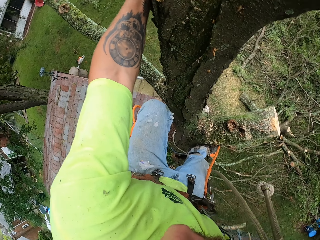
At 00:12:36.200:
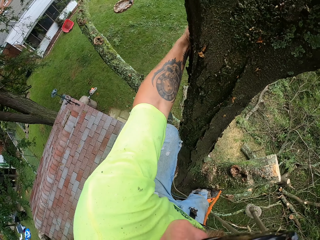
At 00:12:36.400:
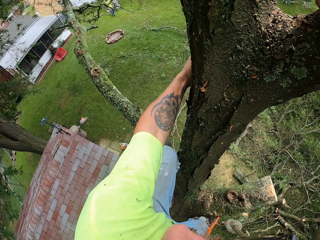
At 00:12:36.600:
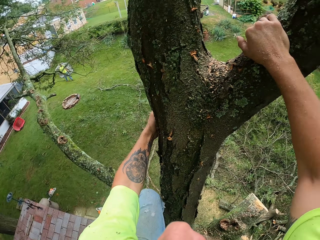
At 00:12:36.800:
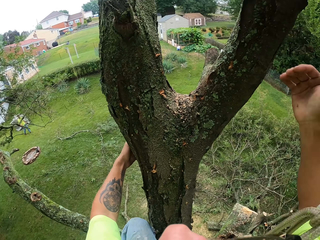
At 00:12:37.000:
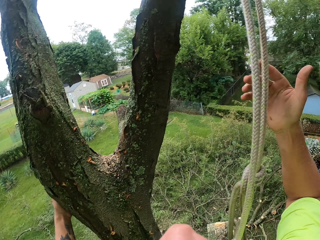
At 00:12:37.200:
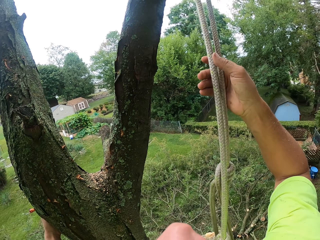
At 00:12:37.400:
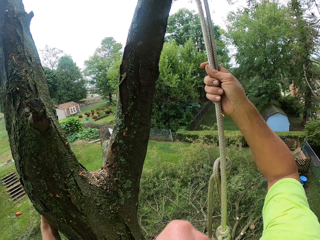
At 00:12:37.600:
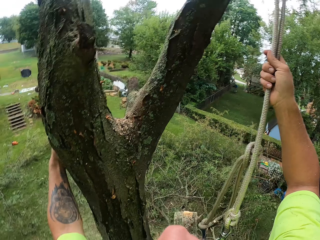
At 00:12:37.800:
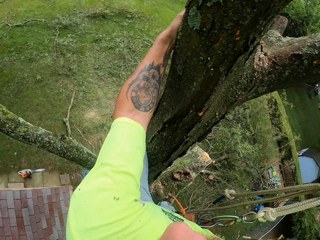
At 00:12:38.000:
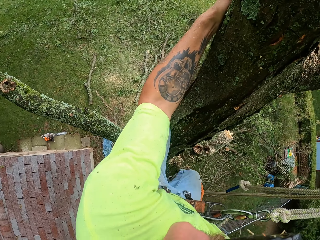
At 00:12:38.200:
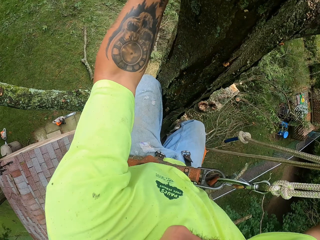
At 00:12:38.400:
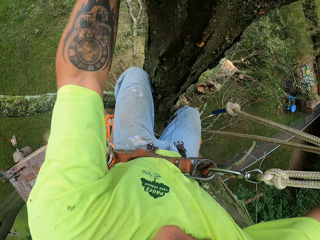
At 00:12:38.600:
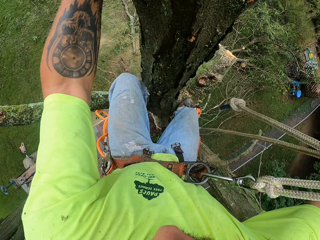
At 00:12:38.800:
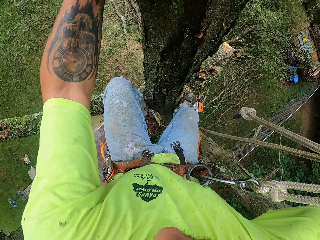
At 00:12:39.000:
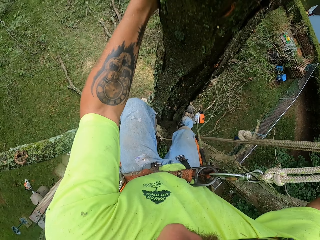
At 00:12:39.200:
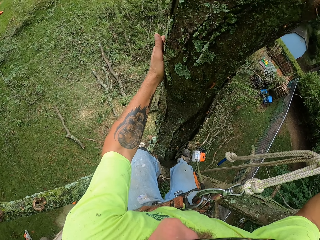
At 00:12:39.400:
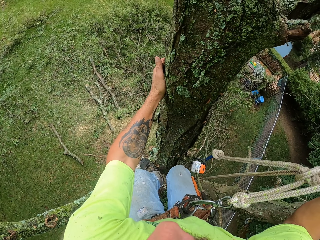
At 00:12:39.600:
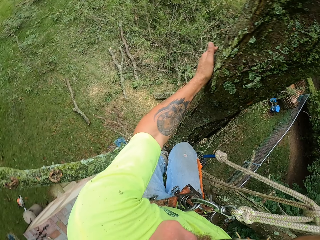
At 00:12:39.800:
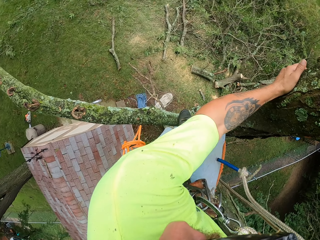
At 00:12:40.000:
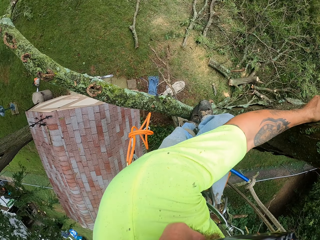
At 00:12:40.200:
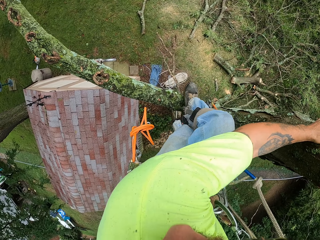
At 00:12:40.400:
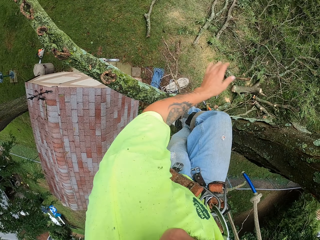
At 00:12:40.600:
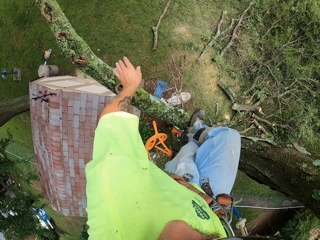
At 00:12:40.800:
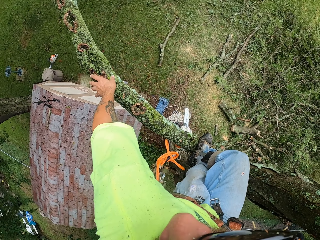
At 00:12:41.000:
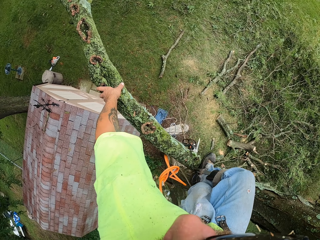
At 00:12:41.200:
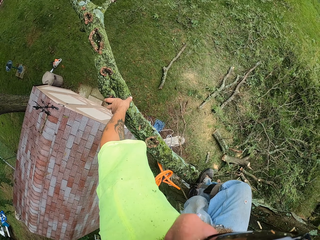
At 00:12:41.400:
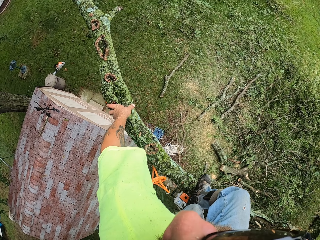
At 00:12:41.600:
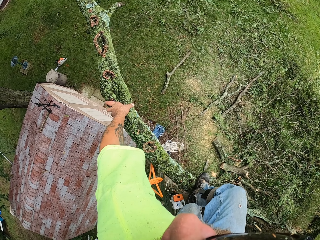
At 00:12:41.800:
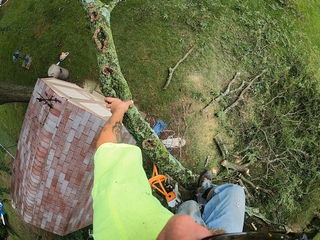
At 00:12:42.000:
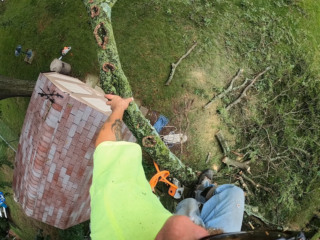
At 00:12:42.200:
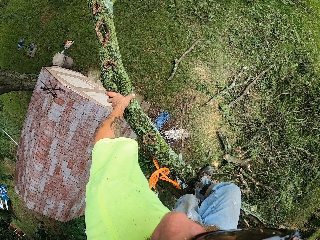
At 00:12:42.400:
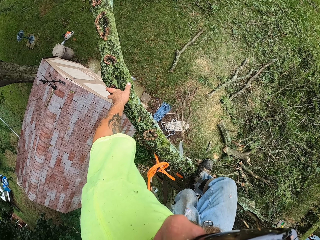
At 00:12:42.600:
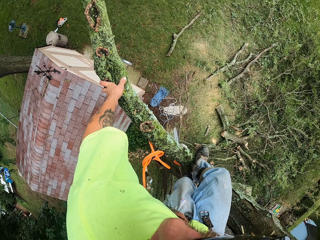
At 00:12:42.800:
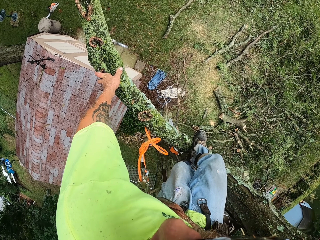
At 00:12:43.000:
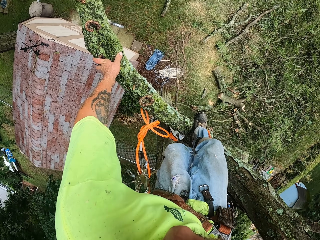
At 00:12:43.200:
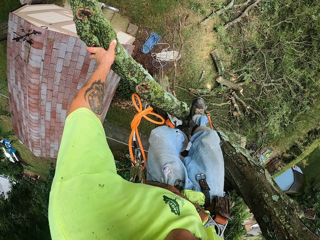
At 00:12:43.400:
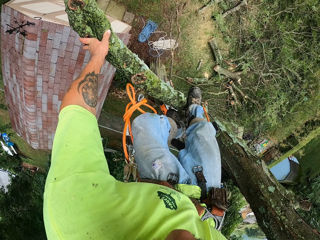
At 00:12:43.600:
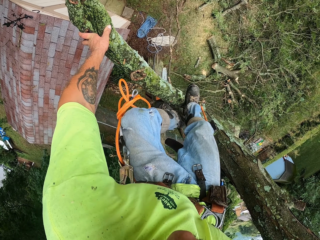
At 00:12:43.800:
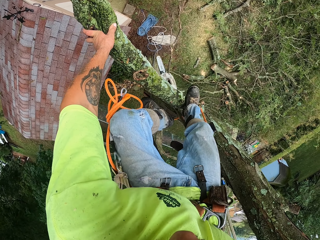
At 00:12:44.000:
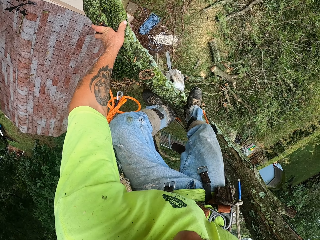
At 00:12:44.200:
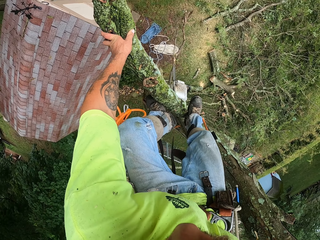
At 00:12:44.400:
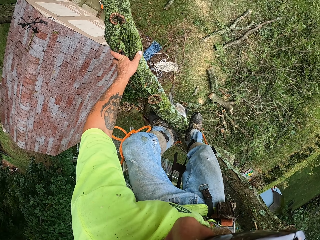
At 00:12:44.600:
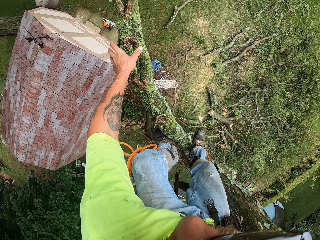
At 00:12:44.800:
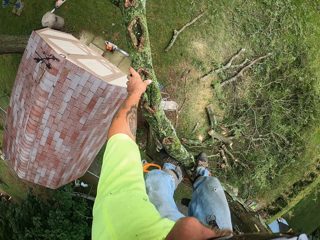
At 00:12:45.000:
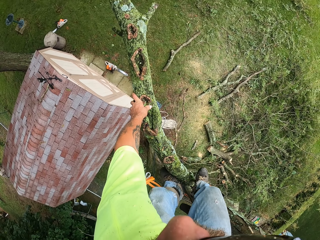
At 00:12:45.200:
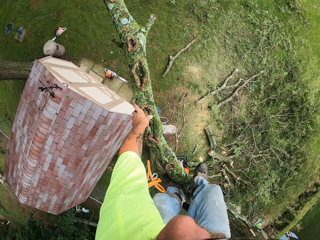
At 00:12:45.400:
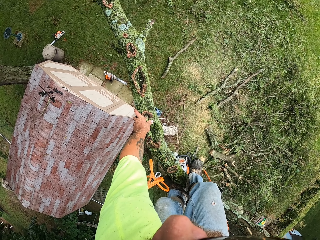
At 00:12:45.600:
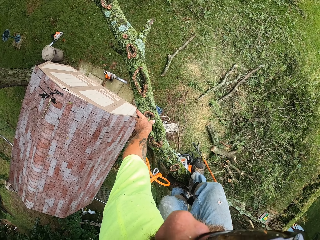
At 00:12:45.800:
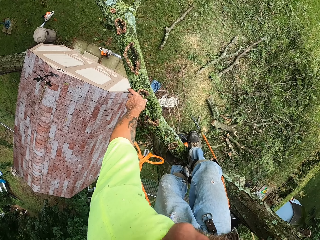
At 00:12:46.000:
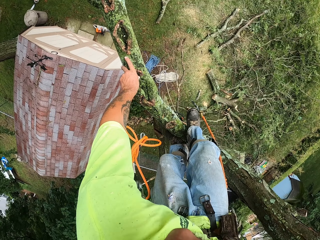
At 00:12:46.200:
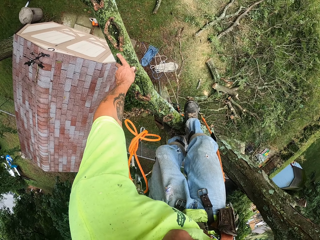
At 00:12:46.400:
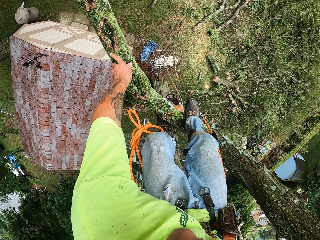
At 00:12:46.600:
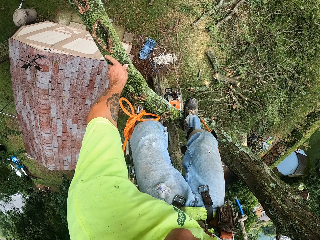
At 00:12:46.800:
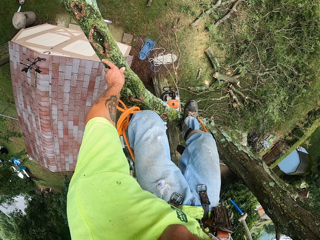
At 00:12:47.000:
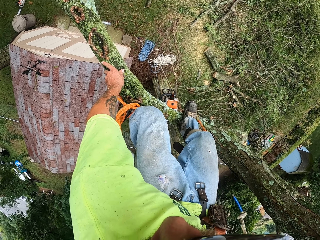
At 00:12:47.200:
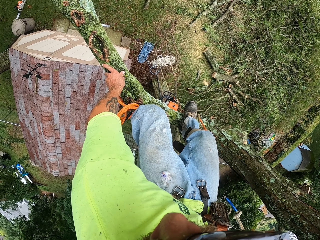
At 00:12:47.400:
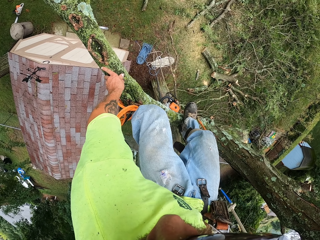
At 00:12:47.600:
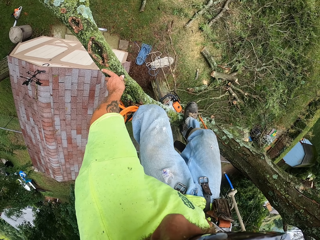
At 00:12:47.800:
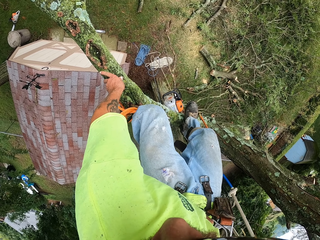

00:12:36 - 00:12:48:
The camera wearer holds a tree branch with the left hand. They hold a safety rope with the right hand. They climb the tree with both hands. They move across the tree branch. They hold the tree branch with the left hand. They move up the branch.

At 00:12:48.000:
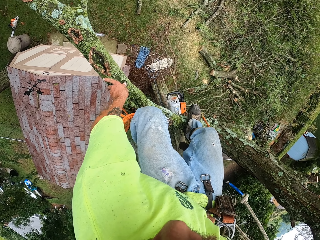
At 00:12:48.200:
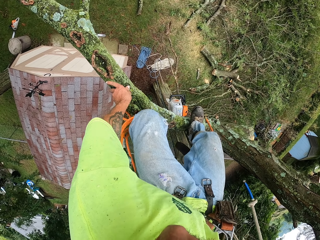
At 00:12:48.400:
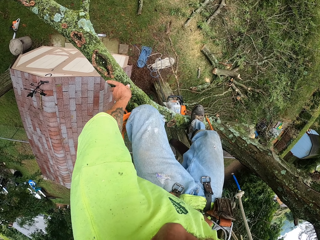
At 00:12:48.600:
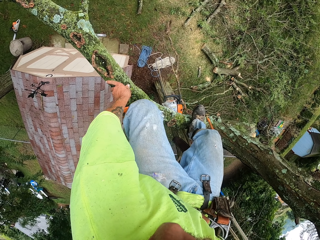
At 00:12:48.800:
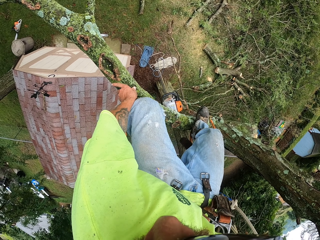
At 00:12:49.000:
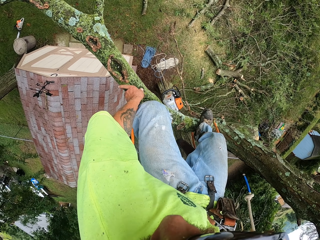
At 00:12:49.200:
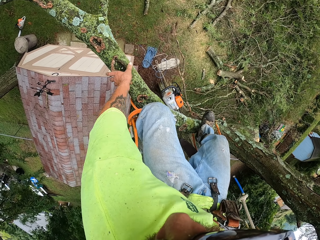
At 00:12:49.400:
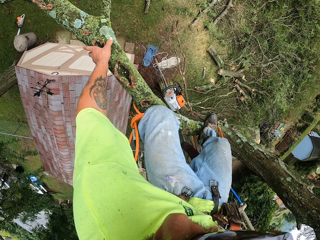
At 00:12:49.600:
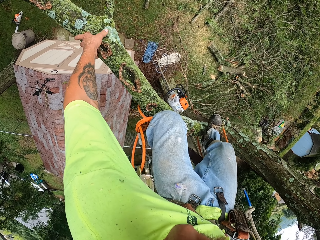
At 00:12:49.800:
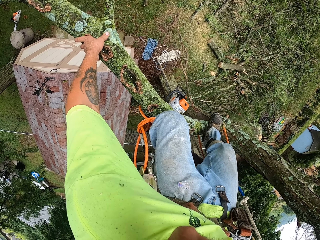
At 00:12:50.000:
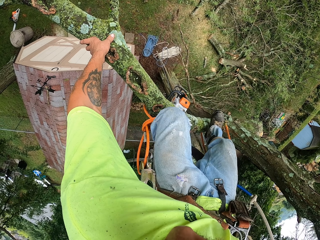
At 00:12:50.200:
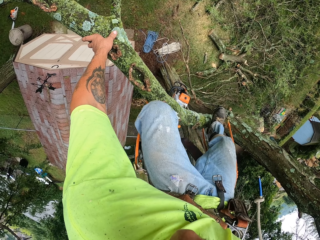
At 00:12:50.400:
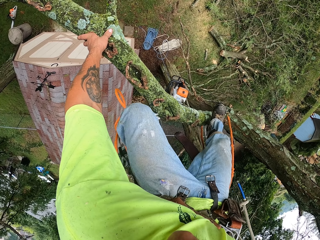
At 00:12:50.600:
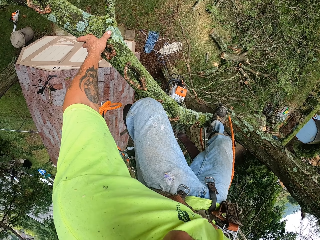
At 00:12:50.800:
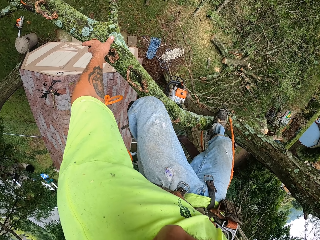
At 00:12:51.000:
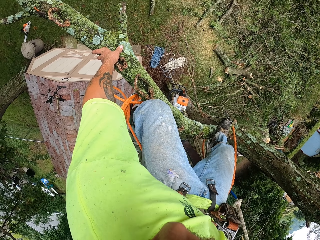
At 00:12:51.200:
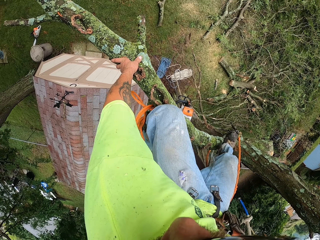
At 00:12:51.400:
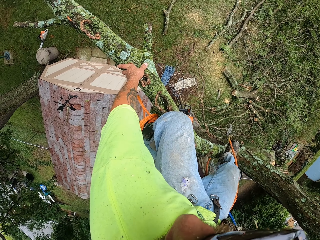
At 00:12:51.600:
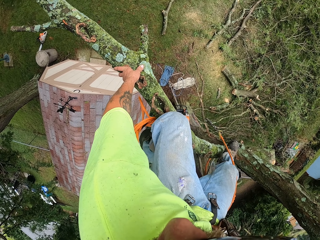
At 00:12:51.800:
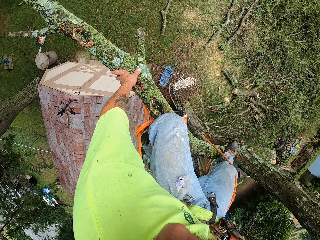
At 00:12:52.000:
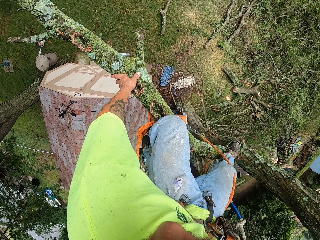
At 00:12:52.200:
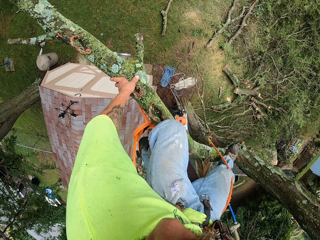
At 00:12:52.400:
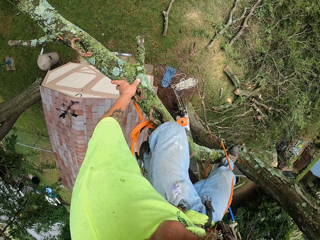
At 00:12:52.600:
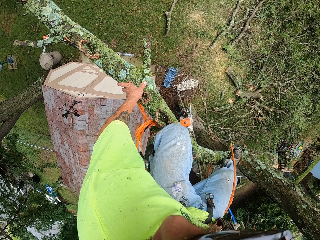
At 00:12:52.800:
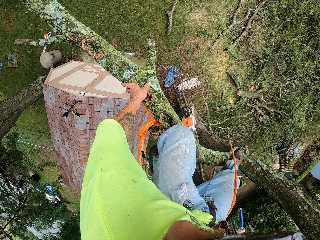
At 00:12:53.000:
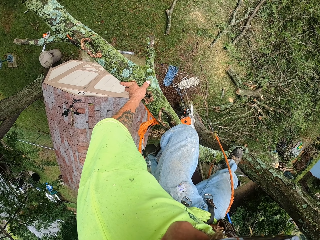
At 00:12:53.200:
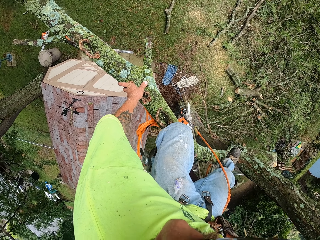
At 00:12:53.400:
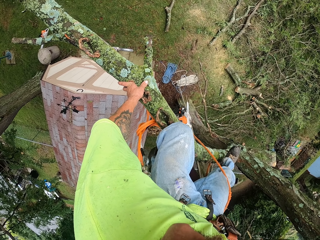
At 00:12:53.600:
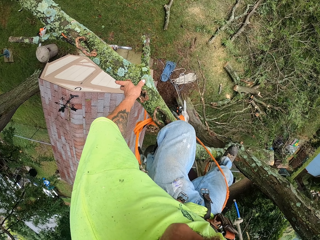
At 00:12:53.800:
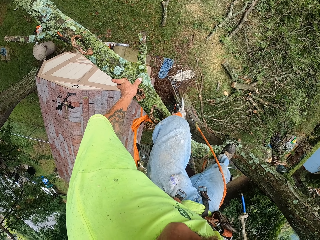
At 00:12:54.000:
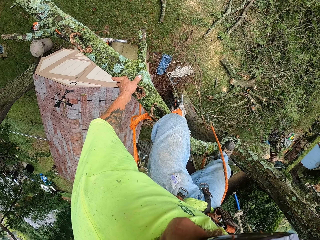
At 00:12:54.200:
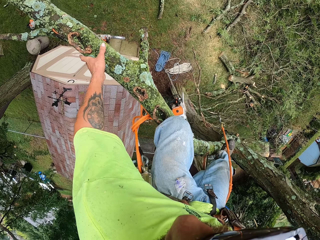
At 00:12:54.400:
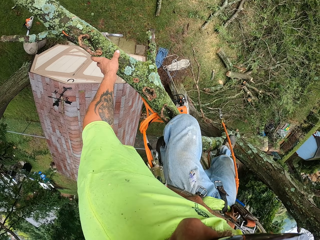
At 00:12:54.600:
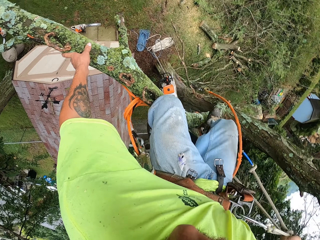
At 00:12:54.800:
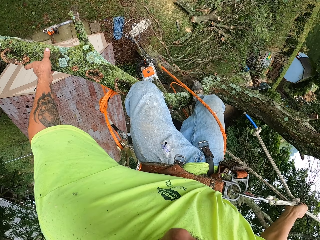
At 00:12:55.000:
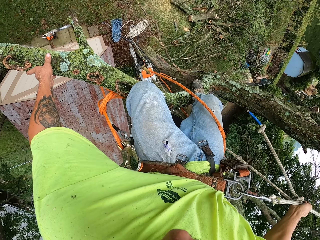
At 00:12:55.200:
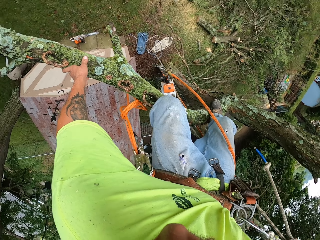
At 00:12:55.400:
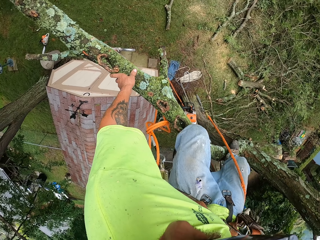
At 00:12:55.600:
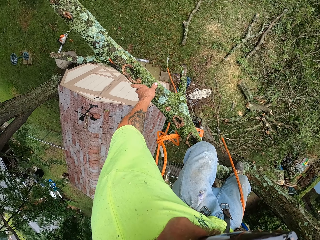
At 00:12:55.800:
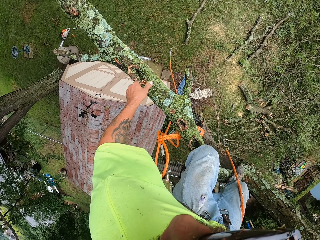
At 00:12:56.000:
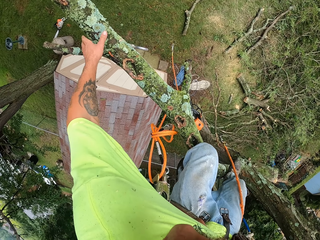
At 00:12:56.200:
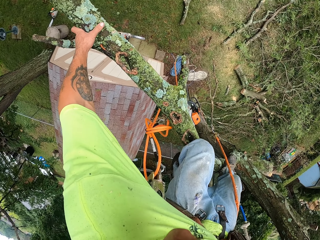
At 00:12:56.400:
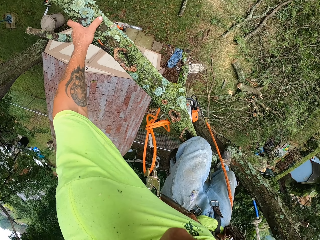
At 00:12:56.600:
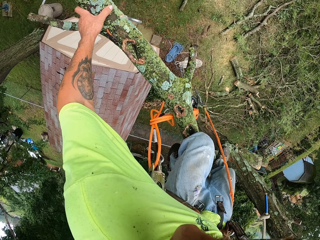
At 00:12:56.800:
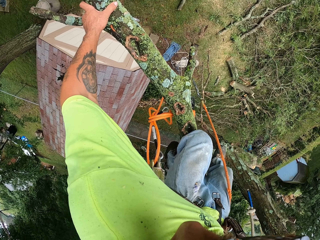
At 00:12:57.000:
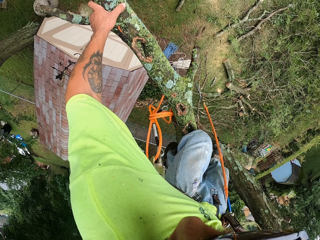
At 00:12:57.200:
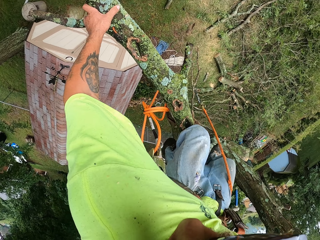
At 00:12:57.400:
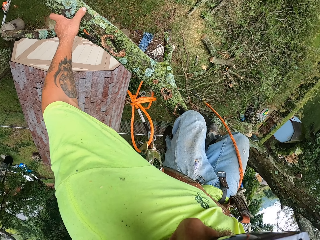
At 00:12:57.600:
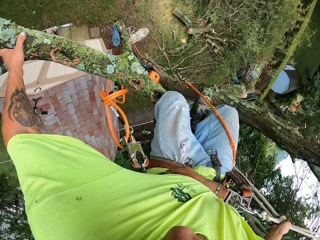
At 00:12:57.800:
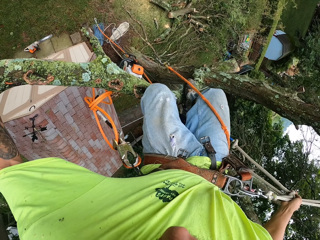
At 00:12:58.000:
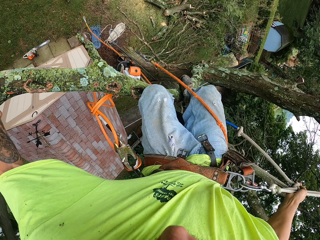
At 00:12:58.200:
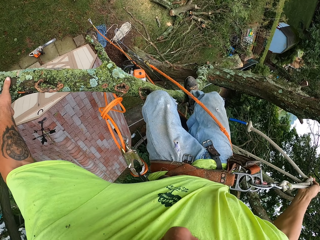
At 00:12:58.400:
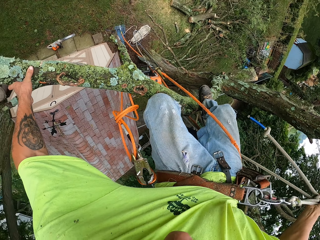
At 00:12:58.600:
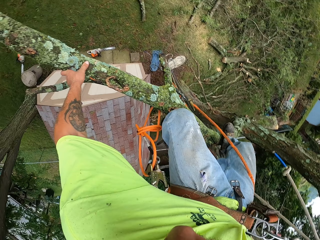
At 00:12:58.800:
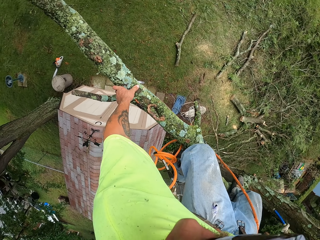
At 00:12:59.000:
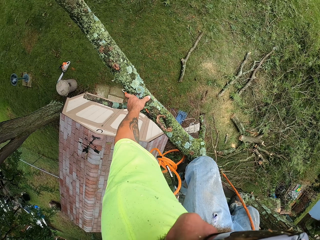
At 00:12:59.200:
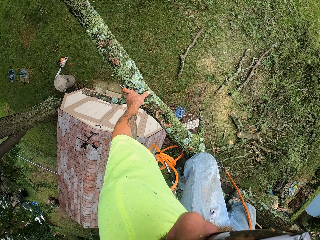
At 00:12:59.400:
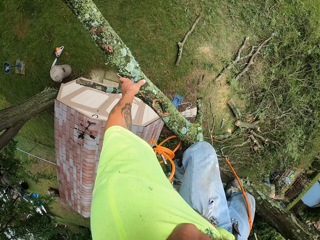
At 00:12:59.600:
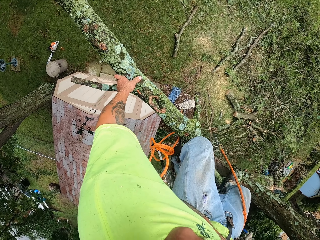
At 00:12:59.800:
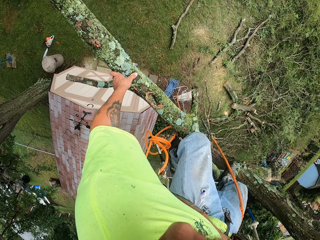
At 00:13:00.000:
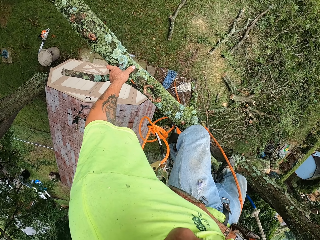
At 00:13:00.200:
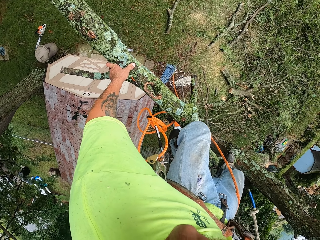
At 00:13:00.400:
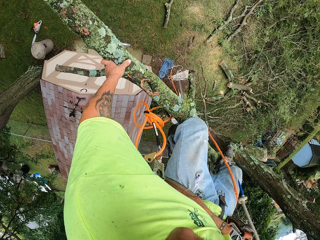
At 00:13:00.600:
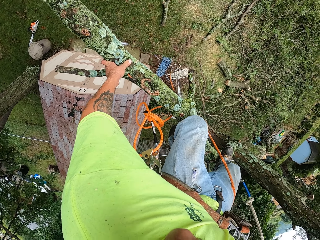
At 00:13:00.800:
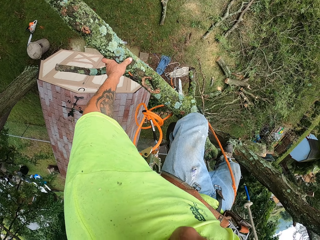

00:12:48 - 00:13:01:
The camera wearer looks behind.
